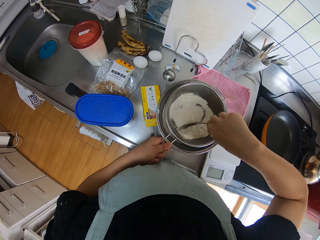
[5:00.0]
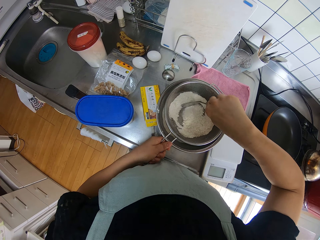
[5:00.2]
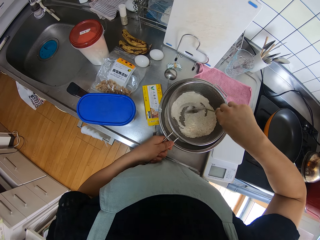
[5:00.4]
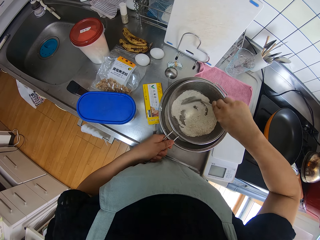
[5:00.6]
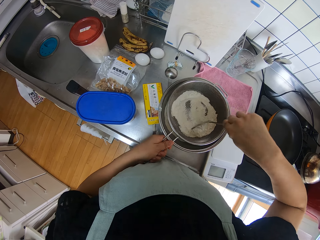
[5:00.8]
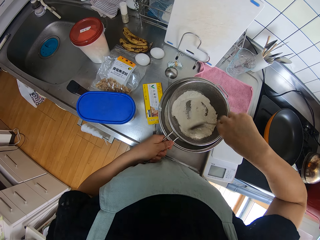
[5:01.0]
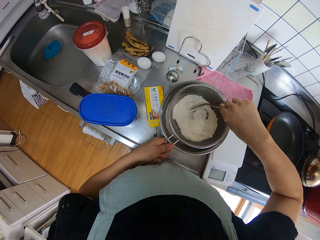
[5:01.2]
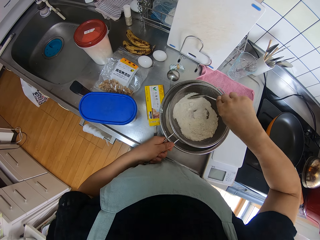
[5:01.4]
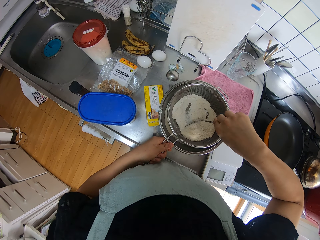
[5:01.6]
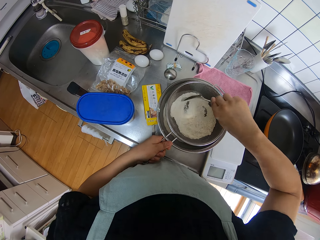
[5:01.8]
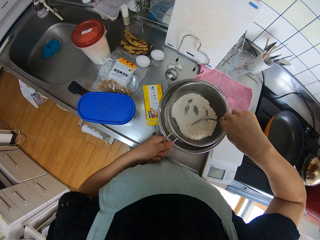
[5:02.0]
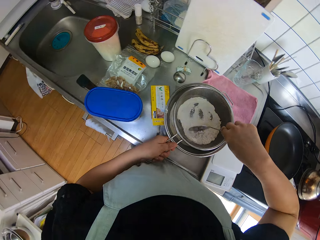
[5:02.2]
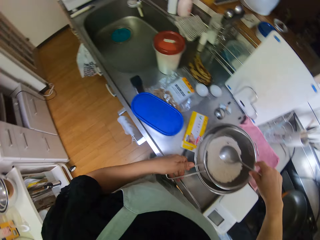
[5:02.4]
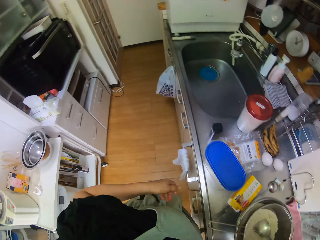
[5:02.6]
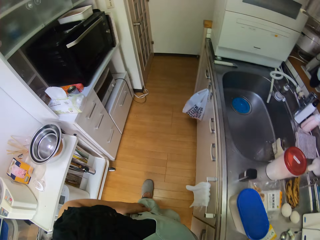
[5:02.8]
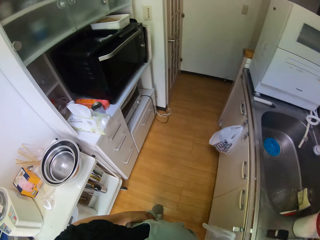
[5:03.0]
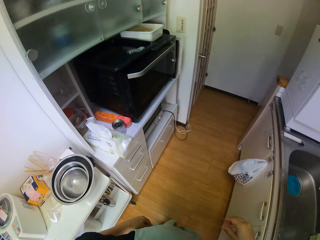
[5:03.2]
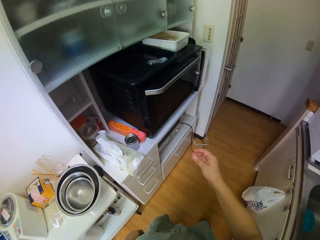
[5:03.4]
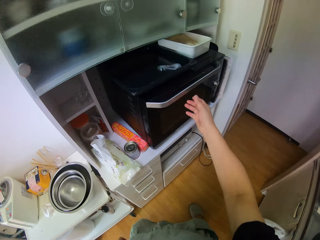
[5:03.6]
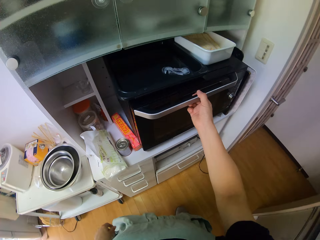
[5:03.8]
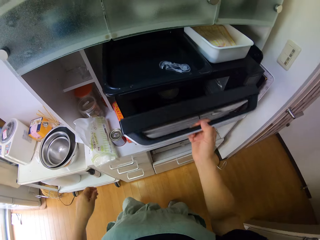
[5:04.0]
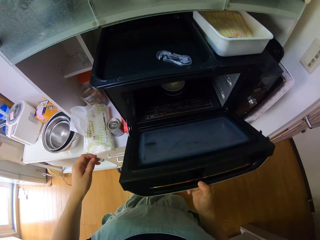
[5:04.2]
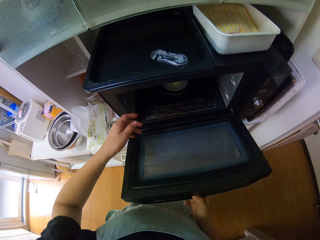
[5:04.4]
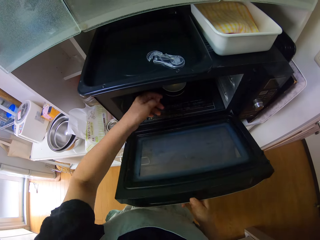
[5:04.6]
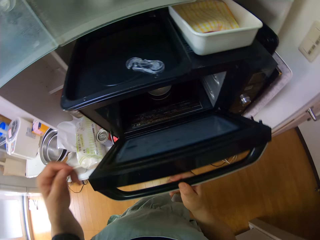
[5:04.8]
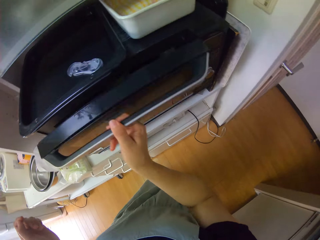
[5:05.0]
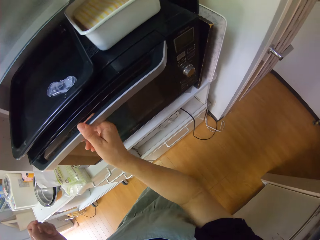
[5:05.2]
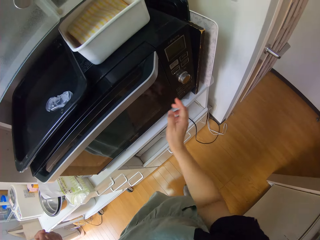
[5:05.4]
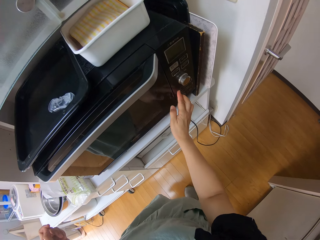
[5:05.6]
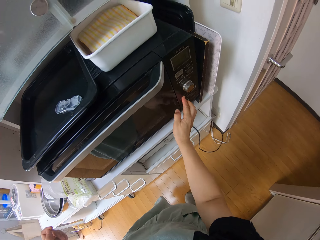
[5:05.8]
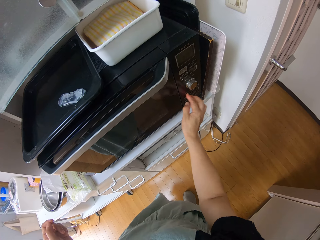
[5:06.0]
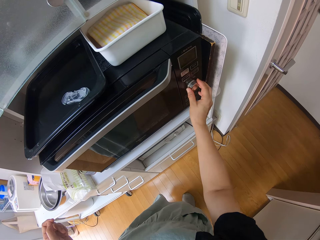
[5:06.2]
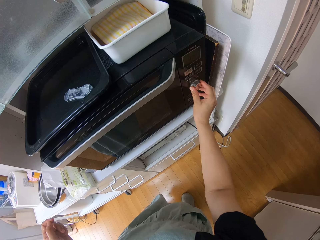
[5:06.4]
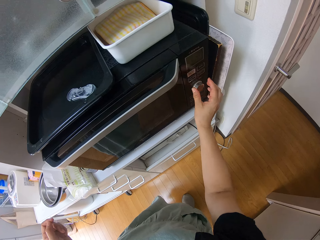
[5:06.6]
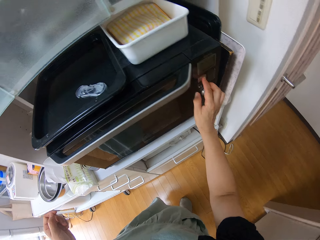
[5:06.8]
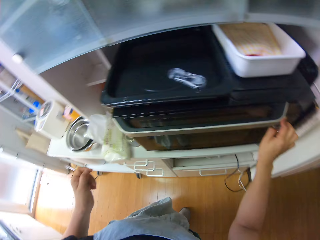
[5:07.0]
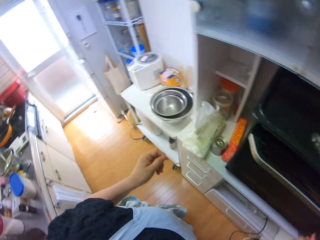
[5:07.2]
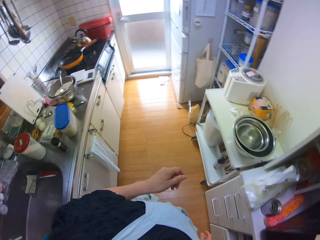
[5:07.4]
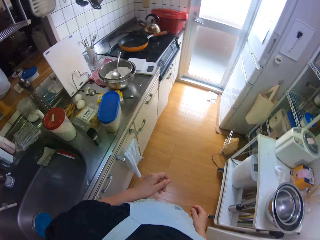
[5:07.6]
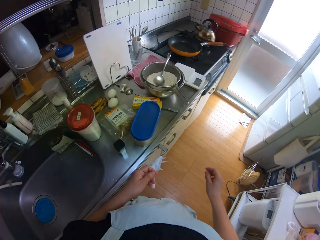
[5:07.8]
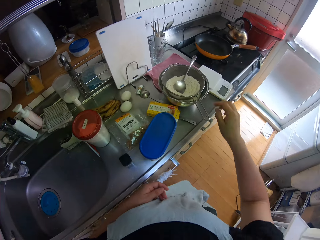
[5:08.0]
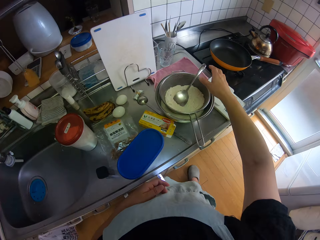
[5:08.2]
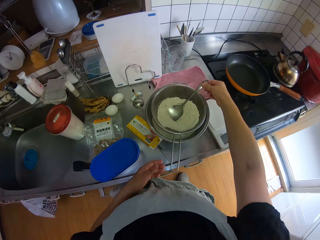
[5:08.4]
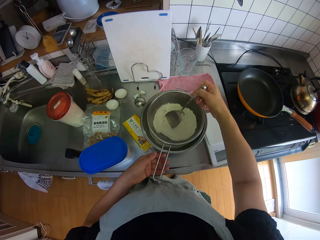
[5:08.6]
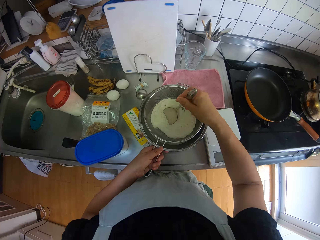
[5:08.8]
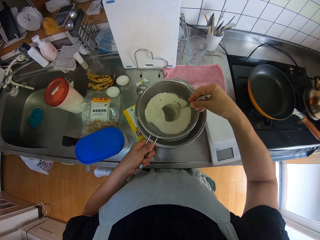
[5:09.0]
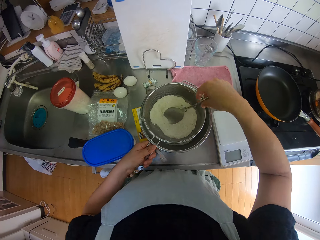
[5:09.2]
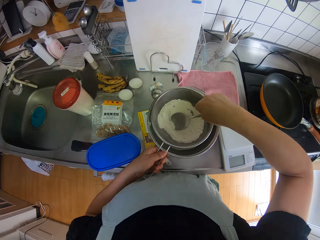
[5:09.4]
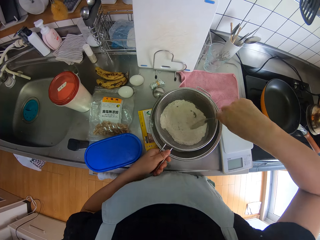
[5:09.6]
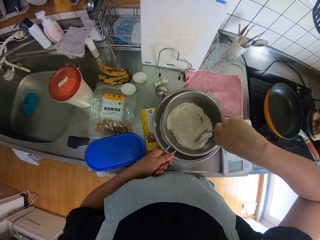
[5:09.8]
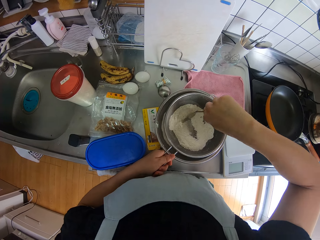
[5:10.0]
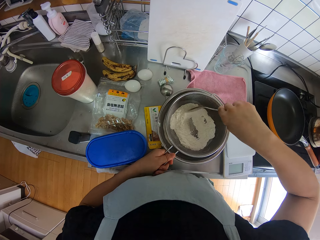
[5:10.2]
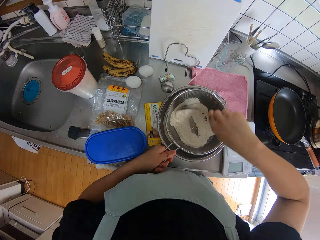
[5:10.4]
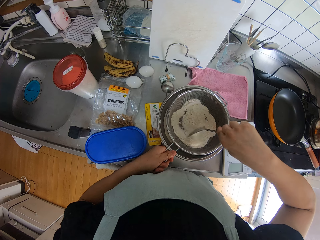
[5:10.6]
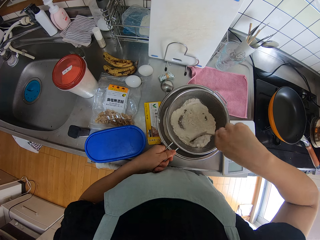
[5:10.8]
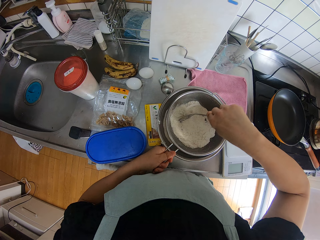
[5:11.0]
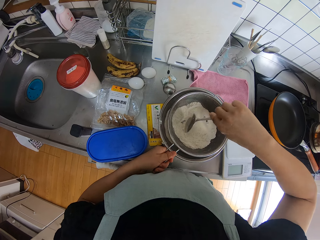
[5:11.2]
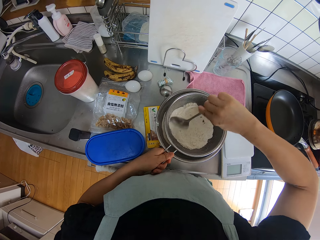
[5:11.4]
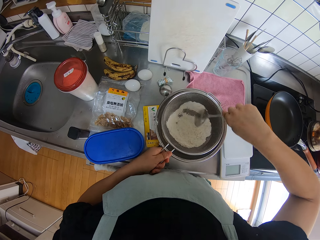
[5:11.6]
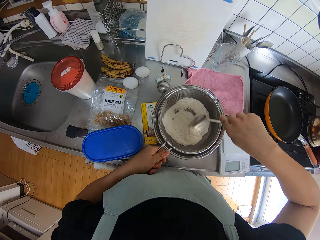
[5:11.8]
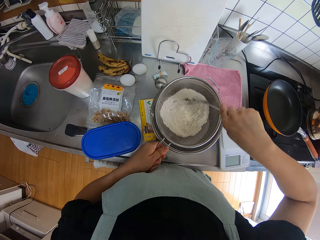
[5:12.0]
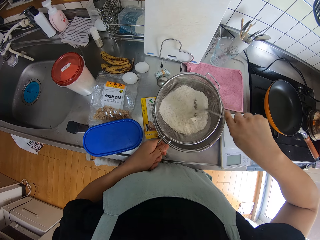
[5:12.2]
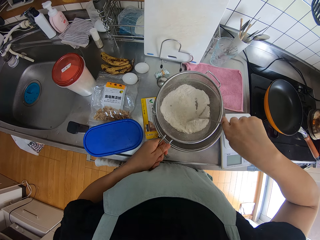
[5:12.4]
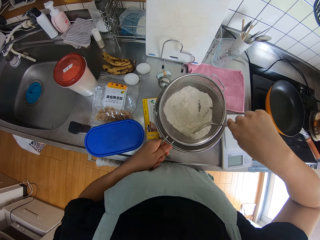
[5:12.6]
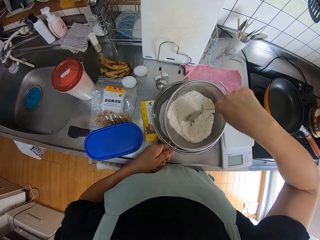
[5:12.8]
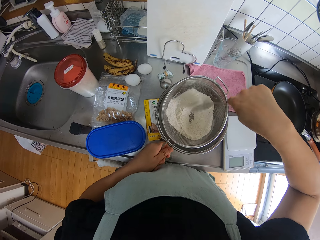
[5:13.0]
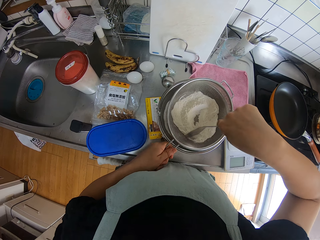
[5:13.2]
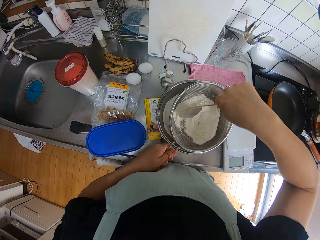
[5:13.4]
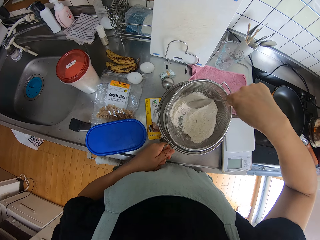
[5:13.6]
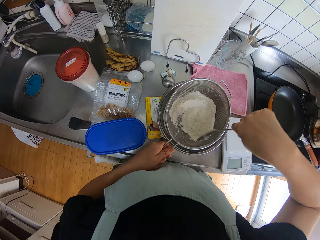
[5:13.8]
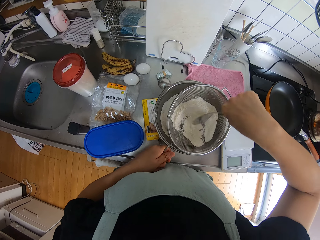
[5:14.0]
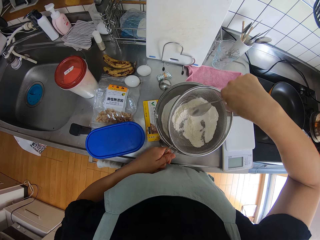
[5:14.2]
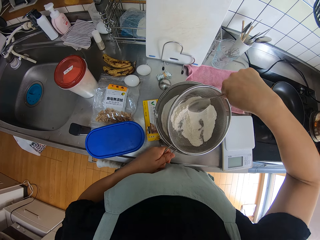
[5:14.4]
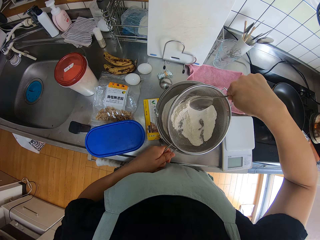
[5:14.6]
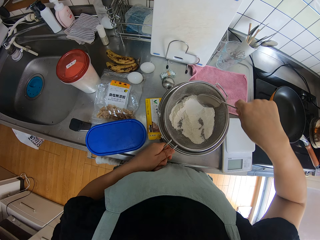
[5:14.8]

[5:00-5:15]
The camera wearer walks around. He opens an oven or microwave behind him. He puts his left hand slightly into the oven. He feels the microwave heat. He closes the oven. He pushes a button on the oven. He sets the microwave timing. He turns a switch on the oven. He pushes a button on the oven. He walks around. He holds the spoon in the sieve with his right hand. He holds the sieve with his left hand. He filters the flour with the serving spoon. He stirs the brown sugar and flour with the spoon.

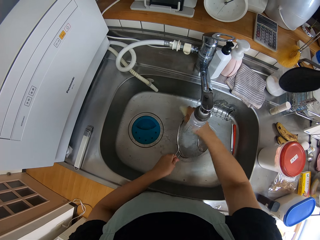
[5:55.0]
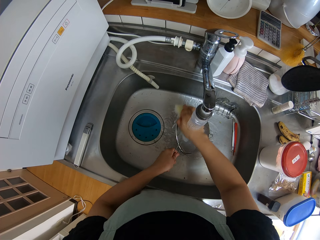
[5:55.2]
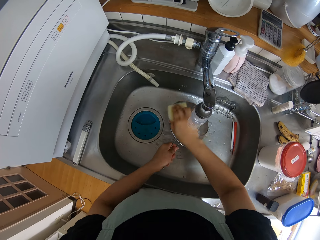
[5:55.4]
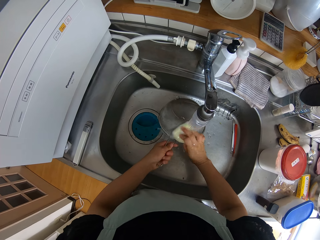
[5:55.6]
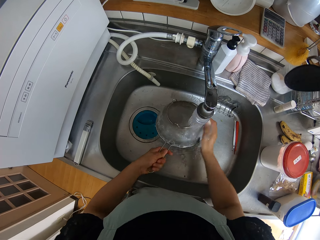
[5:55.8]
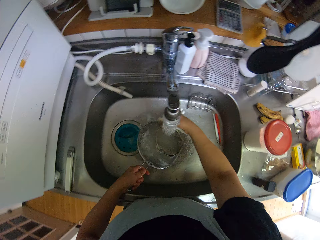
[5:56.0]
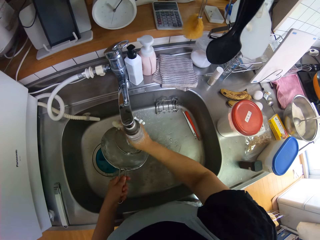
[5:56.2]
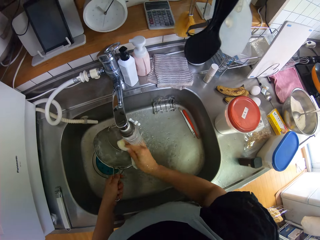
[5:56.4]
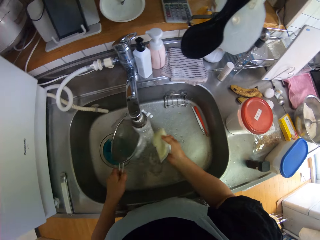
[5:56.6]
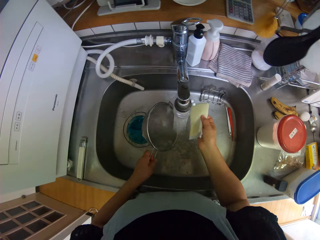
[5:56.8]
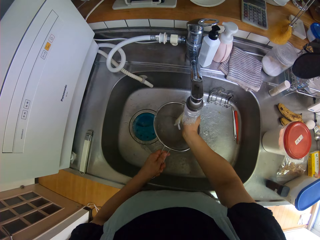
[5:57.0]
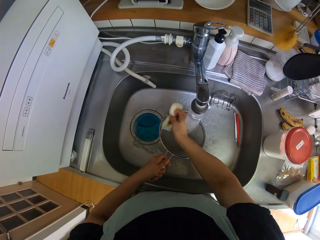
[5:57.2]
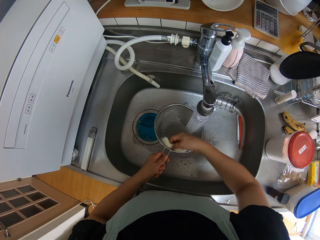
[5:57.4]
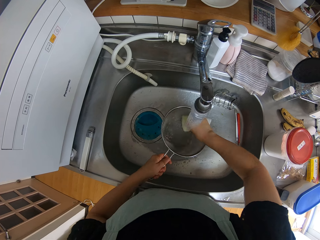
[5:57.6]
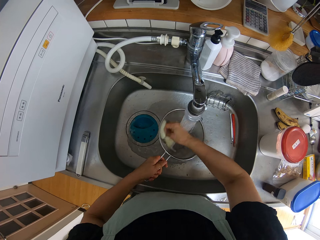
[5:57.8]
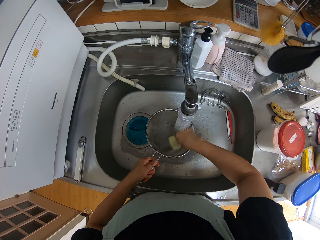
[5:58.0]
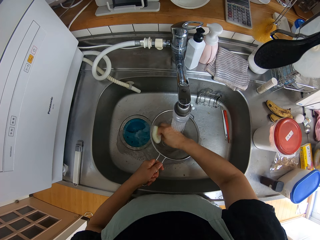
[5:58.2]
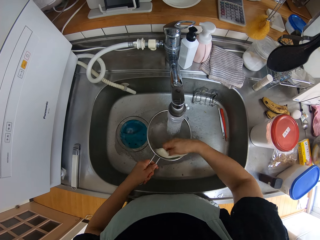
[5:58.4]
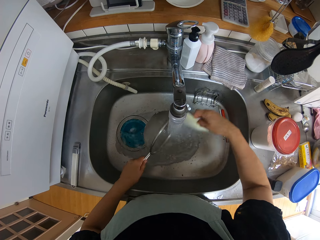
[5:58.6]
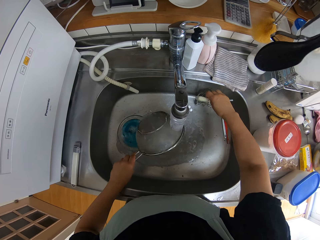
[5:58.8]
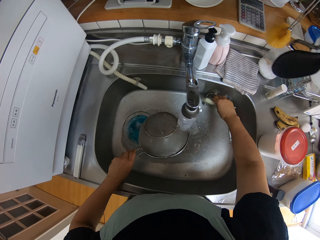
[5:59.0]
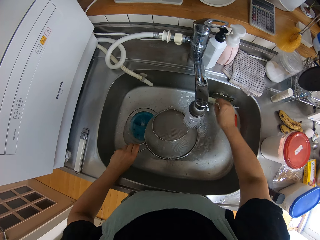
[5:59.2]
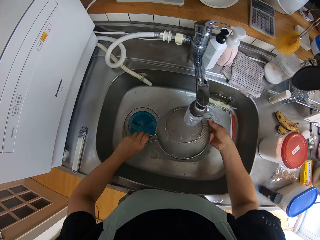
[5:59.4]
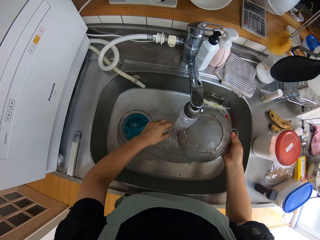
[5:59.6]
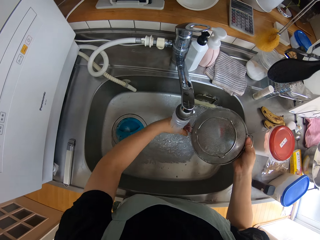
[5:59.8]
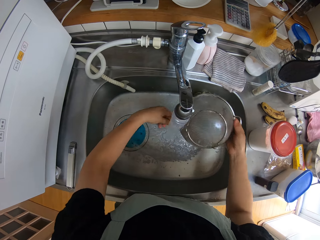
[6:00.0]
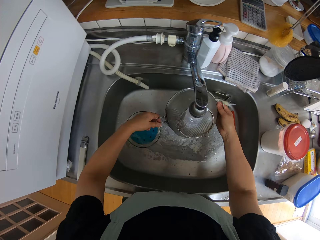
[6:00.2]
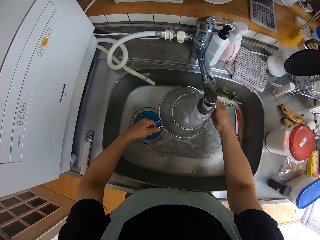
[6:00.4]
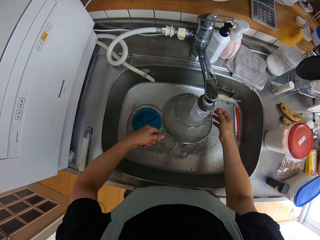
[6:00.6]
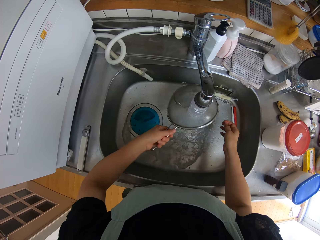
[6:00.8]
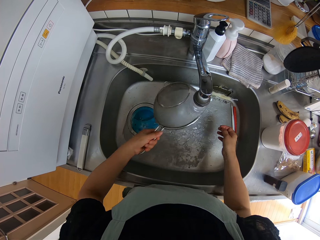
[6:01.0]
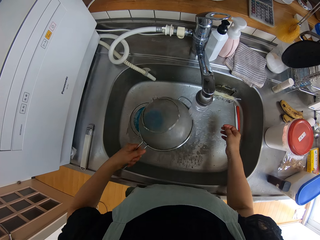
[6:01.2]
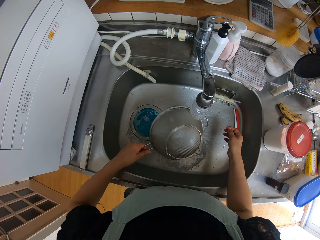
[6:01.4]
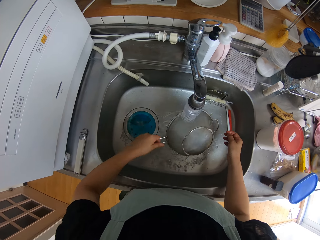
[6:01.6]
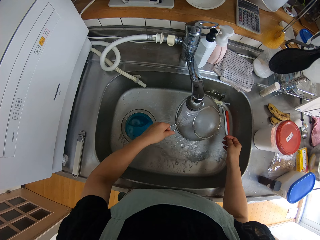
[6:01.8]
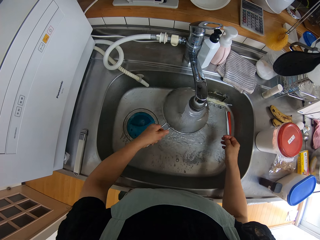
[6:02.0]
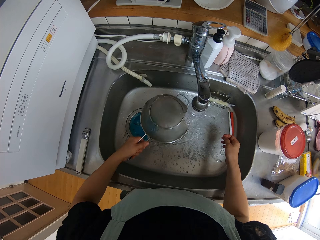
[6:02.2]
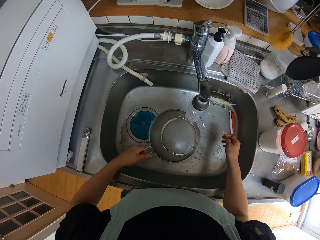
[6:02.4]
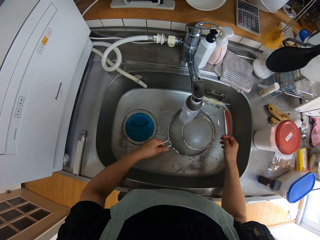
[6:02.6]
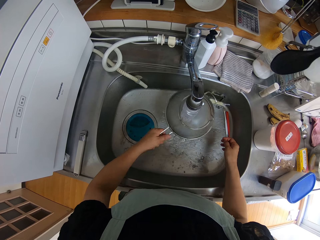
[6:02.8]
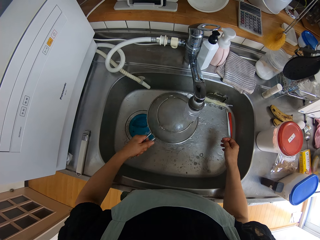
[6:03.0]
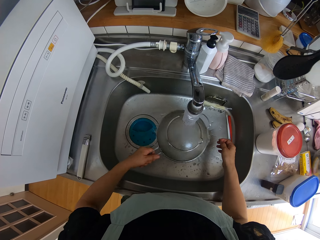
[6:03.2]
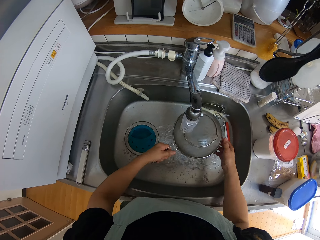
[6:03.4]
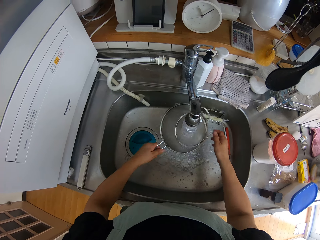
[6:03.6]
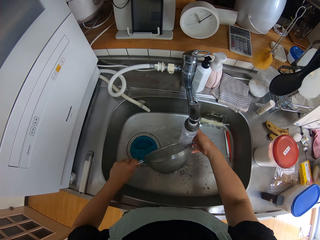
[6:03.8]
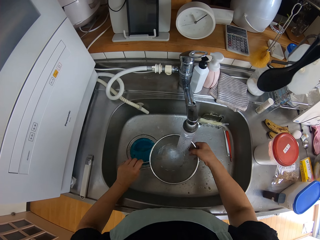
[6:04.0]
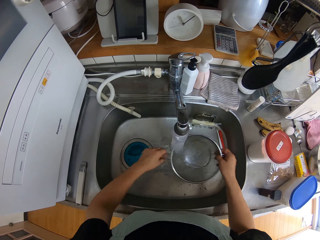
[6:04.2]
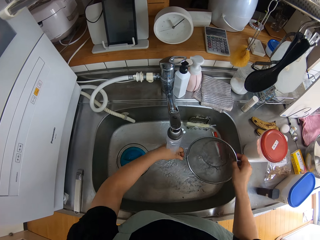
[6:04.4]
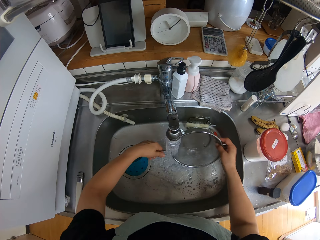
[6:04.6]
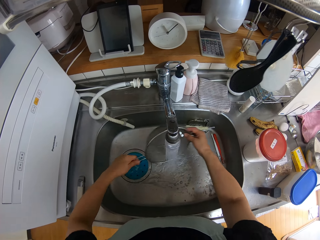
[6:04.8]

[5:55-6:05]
The camera wearer washes the sieve with the sponge. They drop the sponge in the sponge rack. They rinse the sieve with water.
